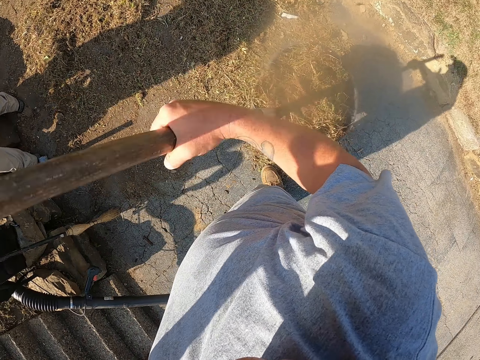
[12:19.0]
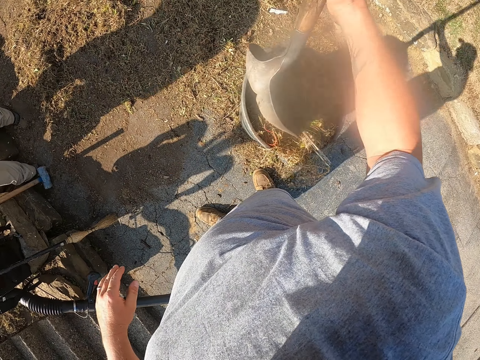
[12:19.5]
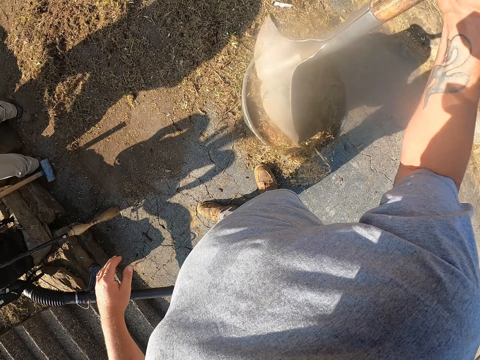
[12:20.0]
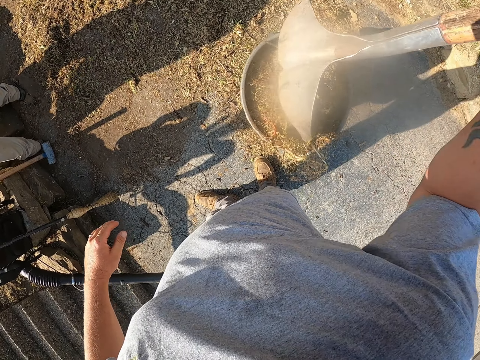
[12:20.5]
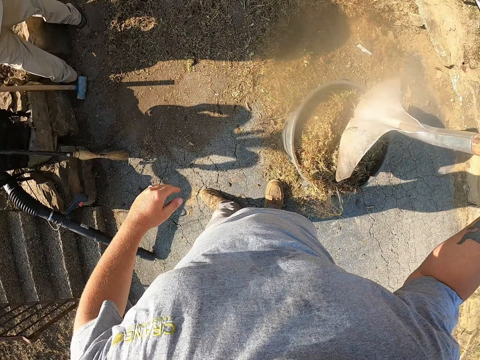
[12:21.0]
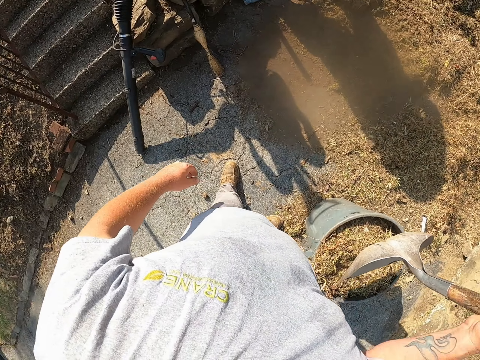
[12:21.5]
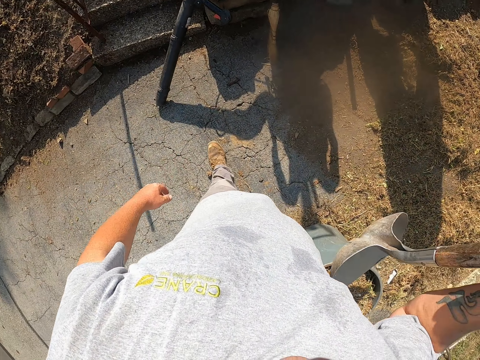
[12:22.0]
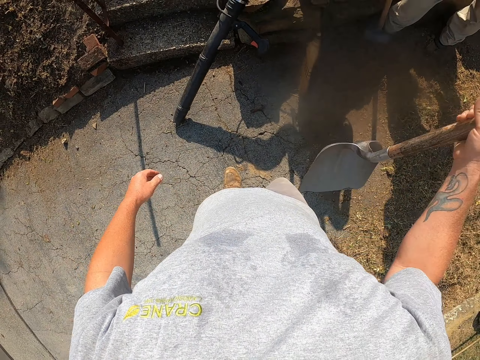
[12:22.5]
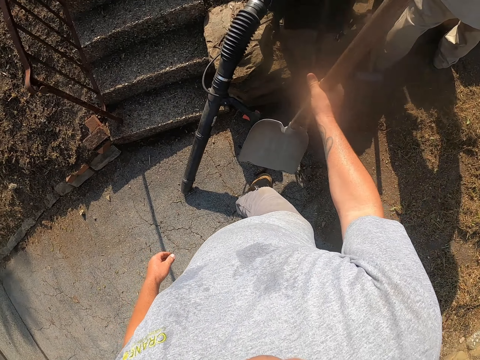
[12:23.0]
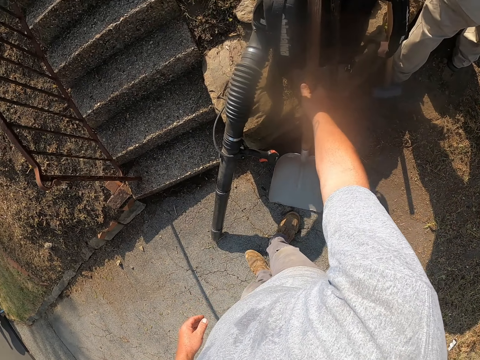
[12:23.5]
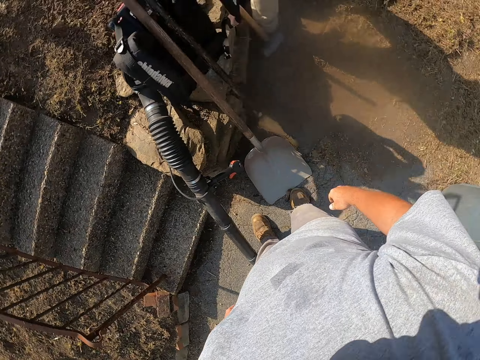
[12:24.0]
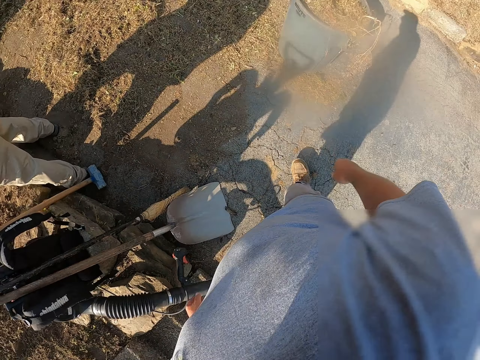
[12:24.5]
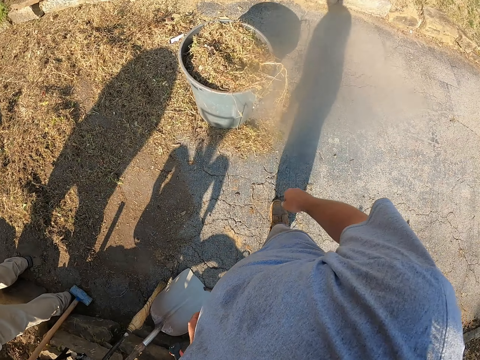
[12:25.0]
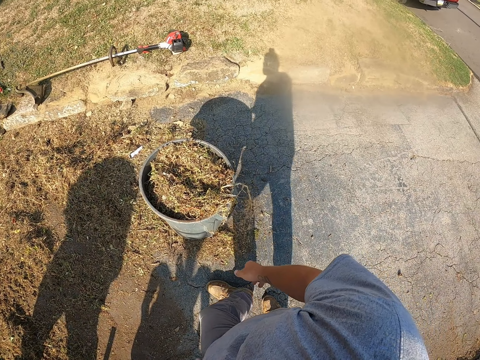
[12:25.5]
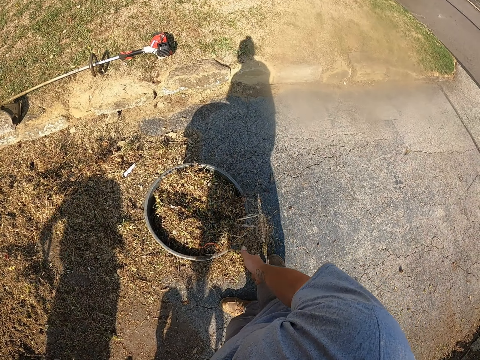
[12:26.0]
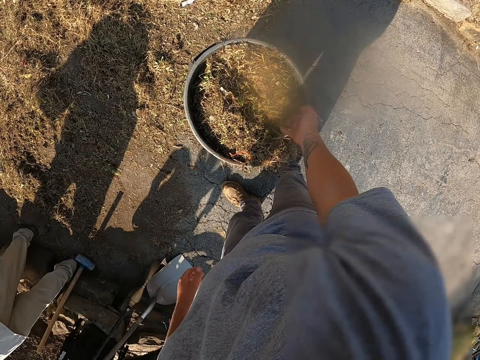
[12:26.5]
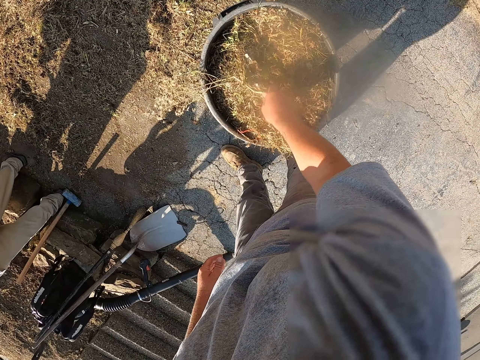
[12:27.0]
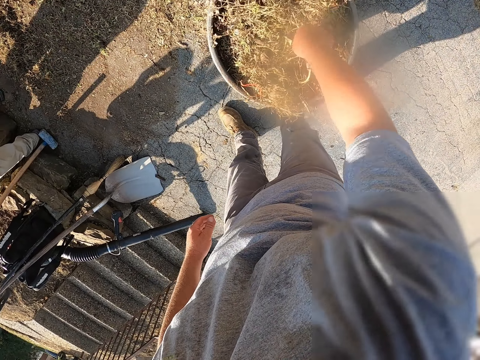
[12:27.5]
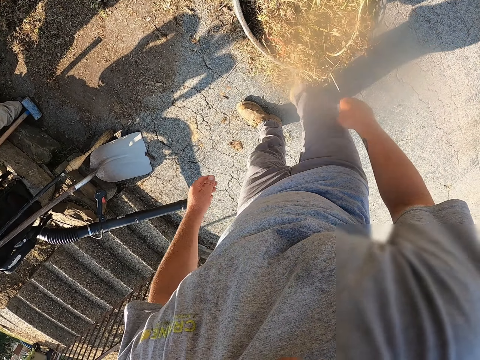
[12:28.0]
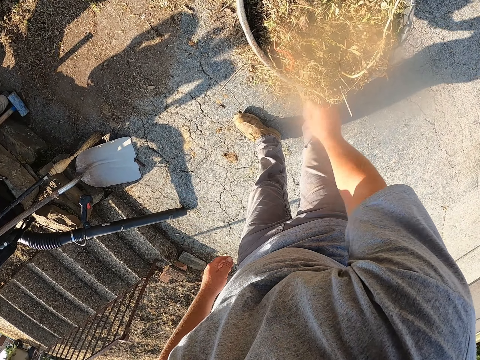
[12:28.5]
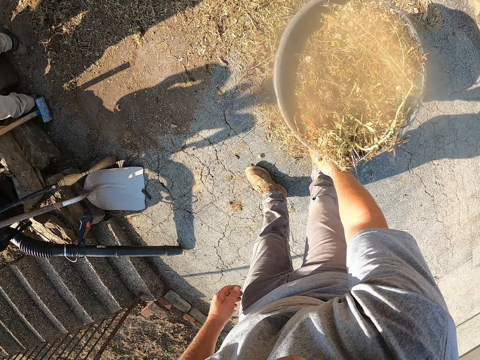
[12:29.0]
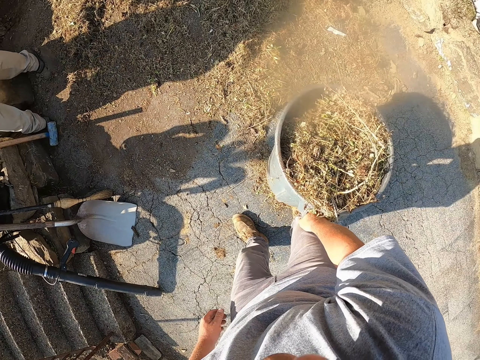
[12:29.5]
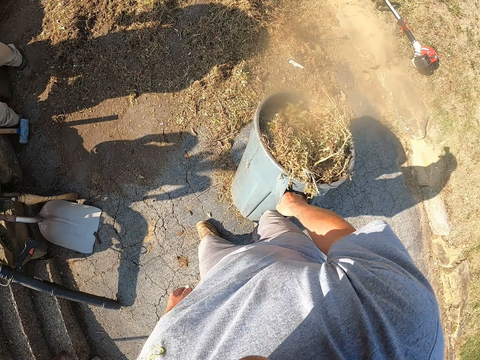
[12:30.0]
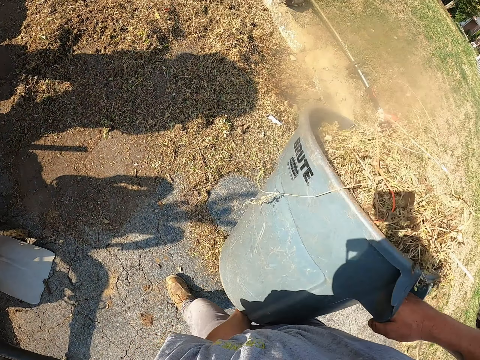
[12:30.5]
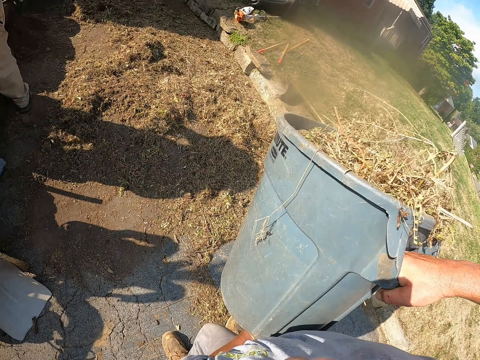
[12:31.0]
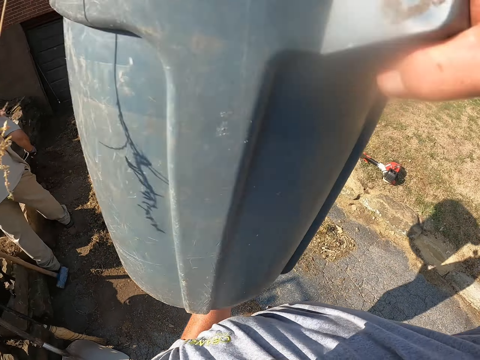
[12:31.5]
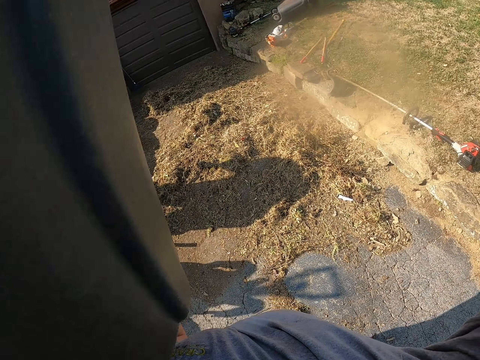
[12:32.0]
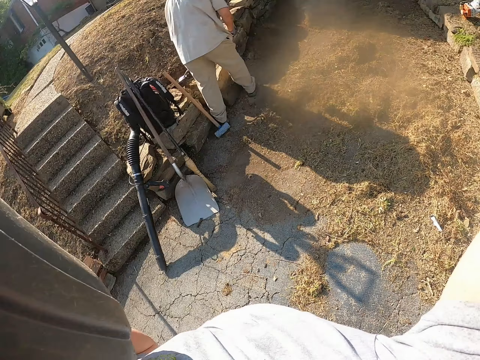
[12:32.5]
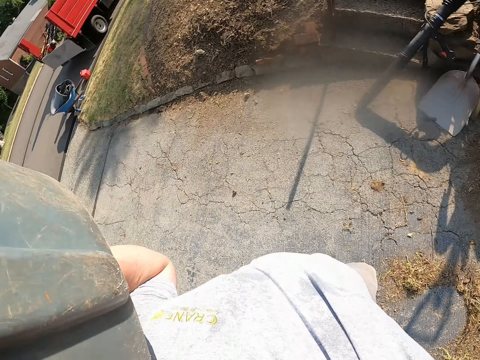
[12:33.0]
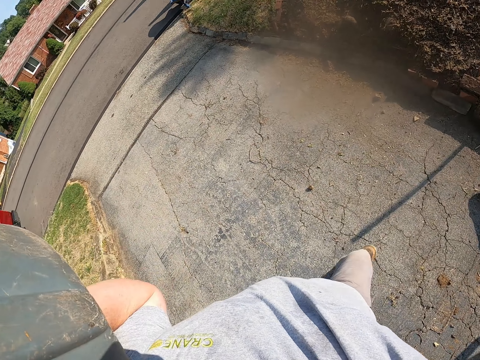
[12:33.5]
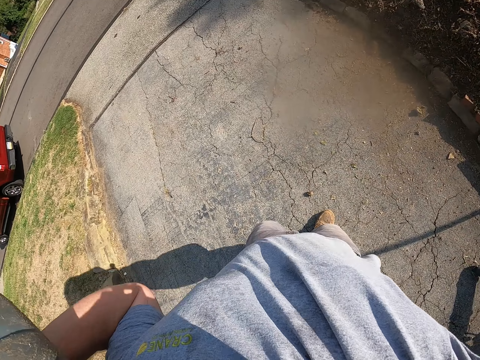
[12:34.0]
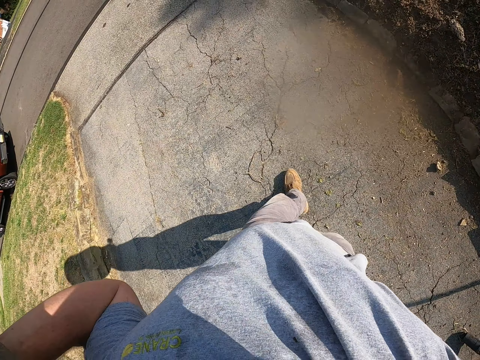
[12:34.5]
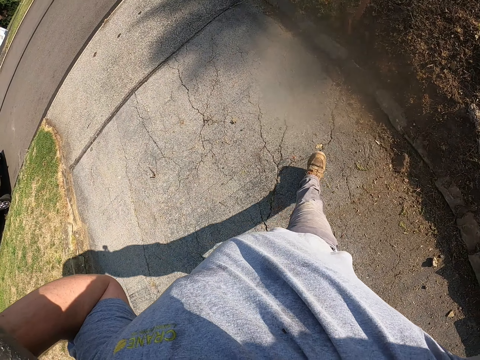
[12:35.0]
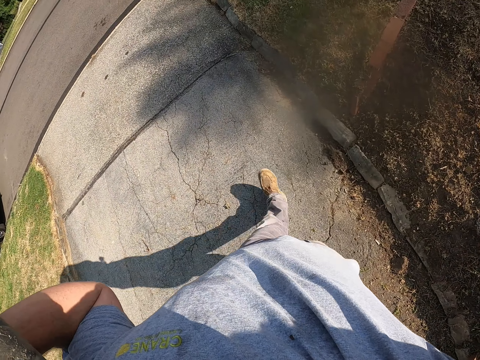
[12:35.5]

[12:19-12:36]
The camera wearer adjusts dirt in a dustbin with a shovel. He hits the dirt with the shovel. He walks around the pavement. He puts down the shovel on the ground. He walks around the pavement. He puts the grass in the dustbin. He adjusts the dirt in the dustbin with his hand. He picks up the dustbin from the floor. He lifts the dustbin with both hands. He walks on the pavement.

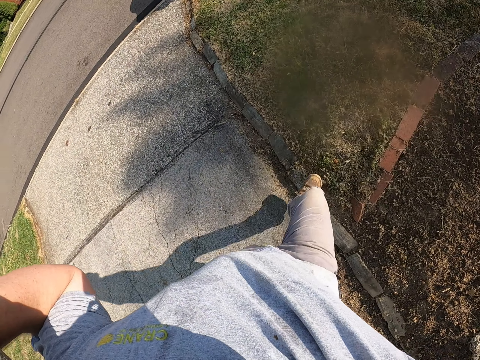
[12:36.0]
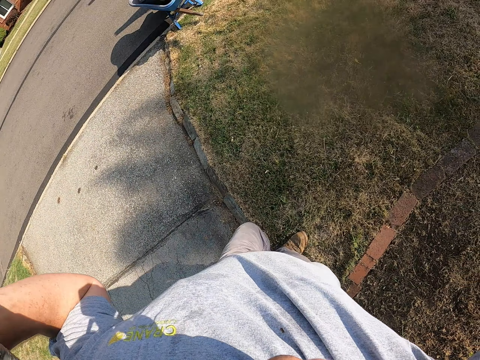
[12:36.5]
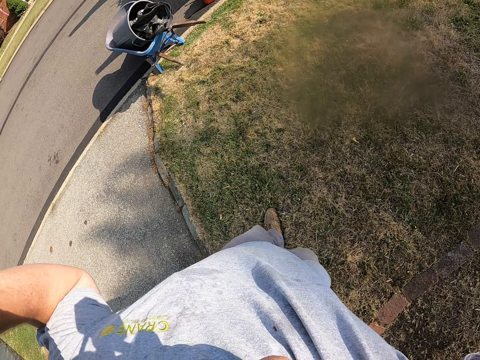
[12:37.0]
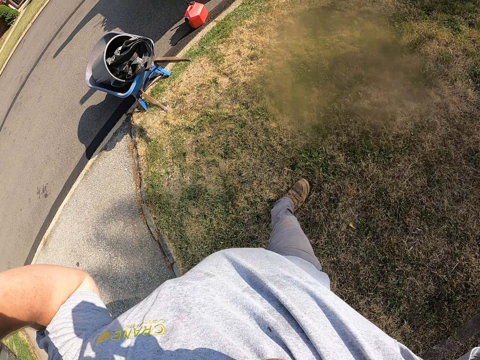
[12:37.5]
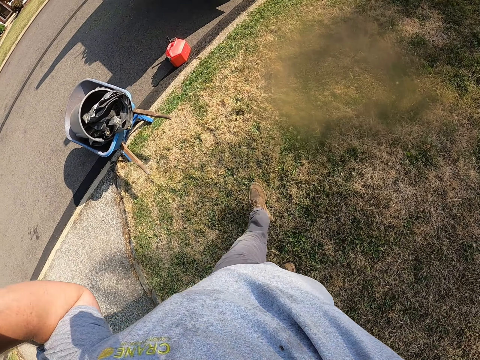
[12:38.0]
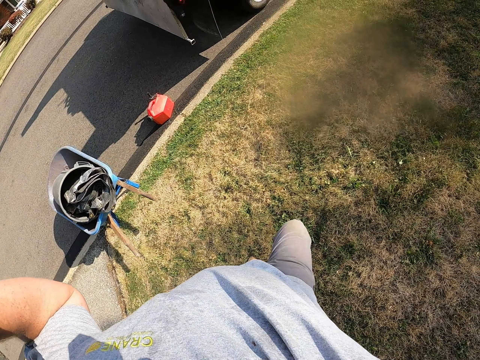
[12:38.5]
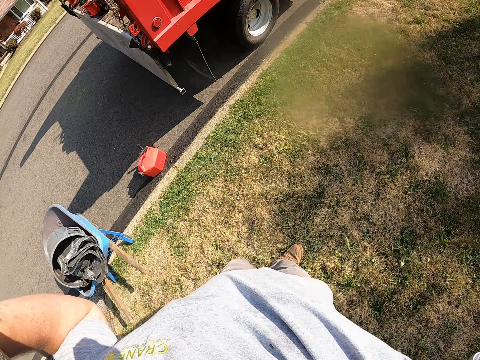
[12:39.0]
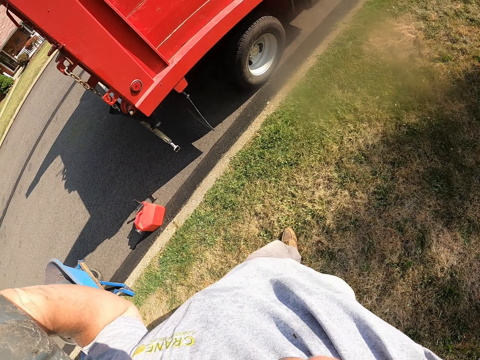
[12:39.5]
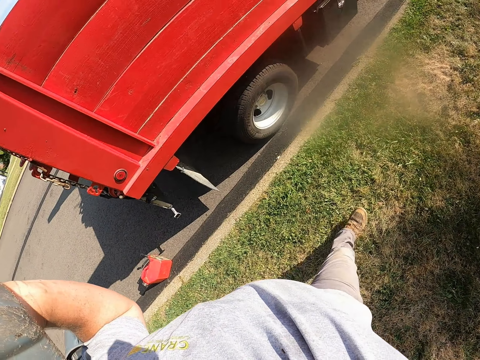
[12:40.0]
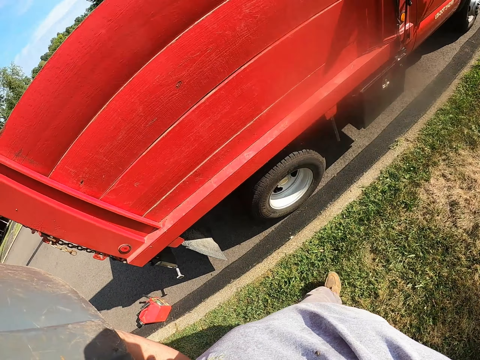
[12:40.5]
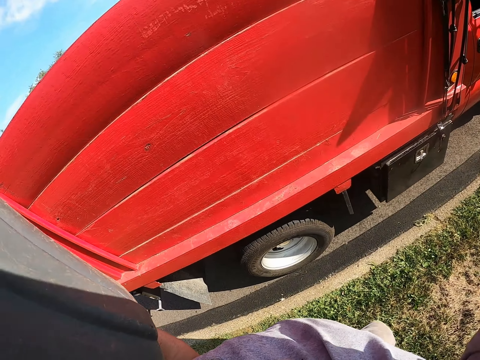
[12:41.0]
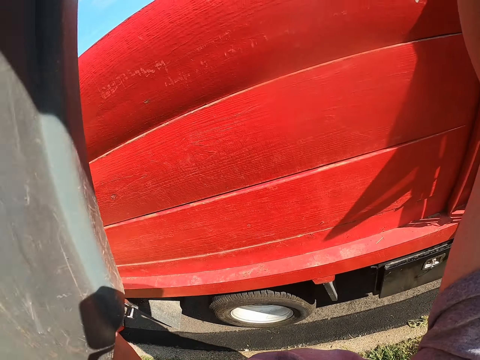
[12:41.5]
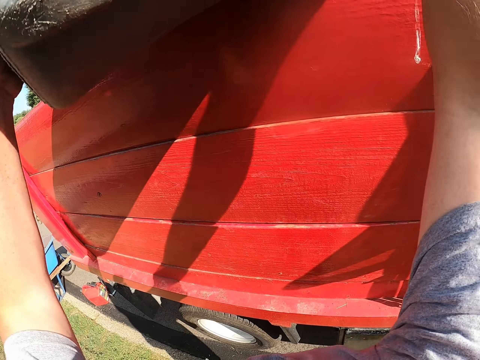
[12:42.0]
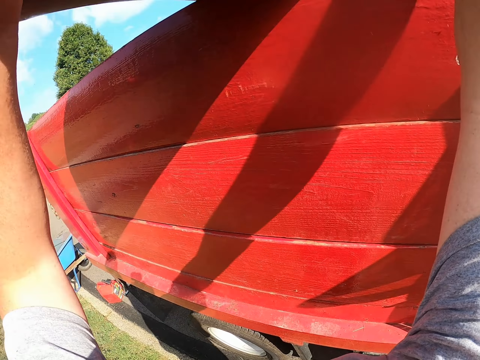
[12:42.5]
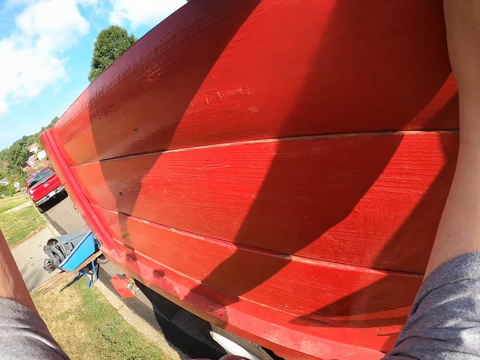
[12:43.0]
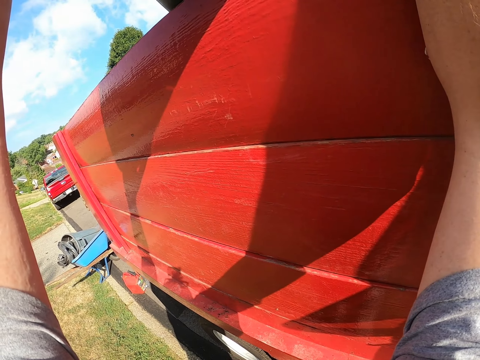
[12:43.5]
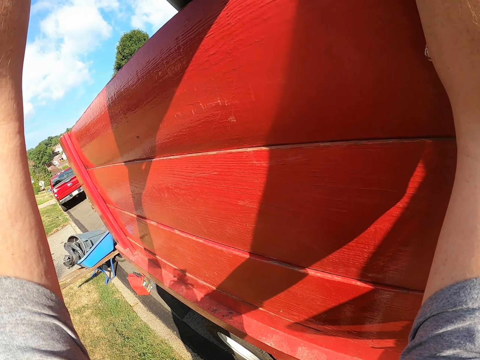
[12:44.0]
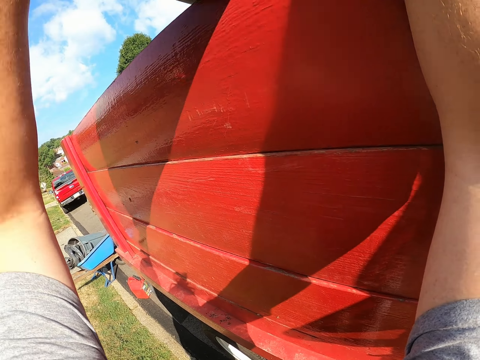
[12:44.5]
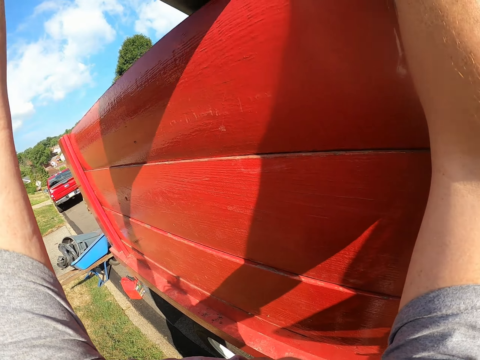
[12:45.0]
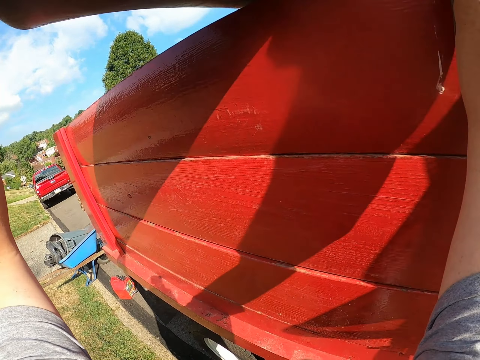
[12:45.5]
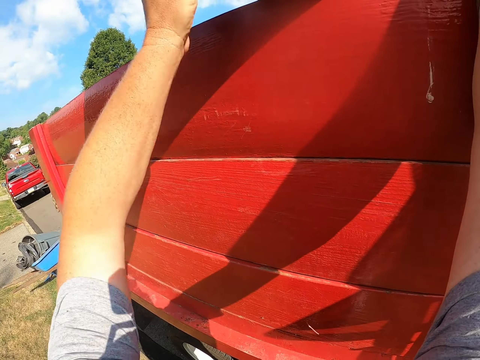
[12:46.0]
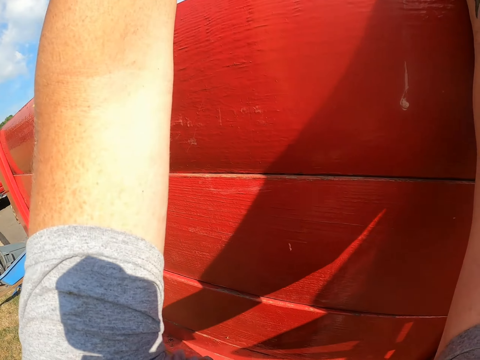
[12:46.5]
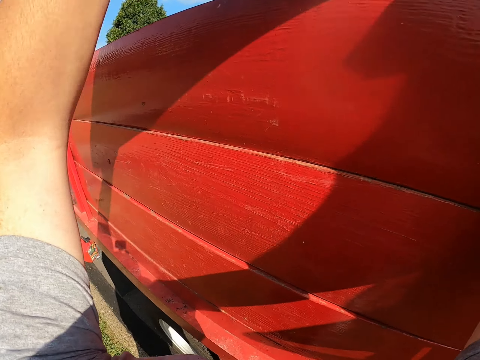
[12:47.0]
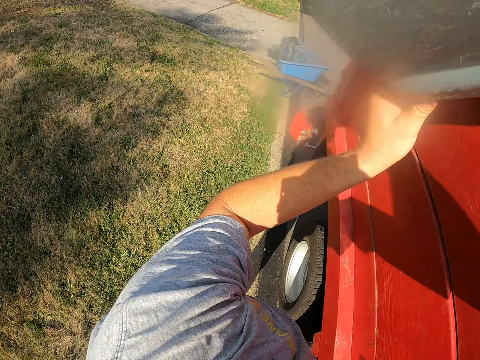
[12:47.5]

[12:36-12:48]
The camera wearer walks on the grass. They pour the dirt from a dustbin in the back of the truck.
